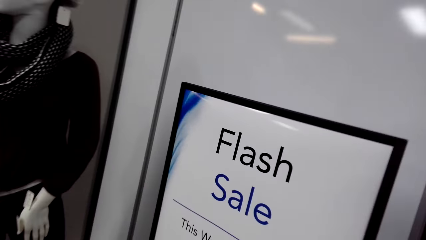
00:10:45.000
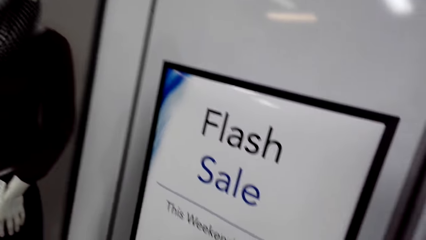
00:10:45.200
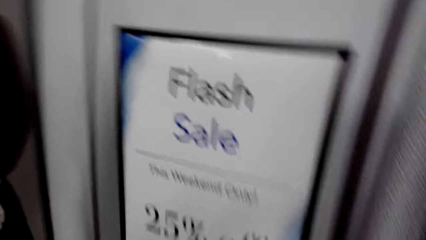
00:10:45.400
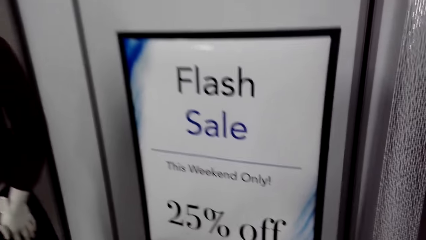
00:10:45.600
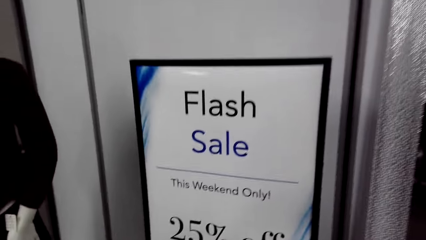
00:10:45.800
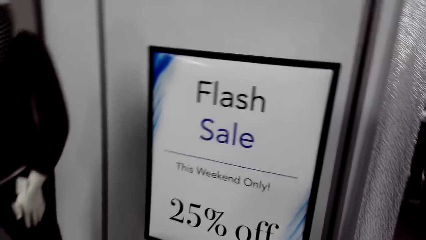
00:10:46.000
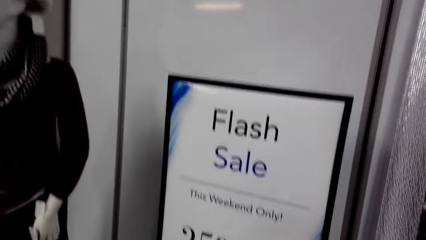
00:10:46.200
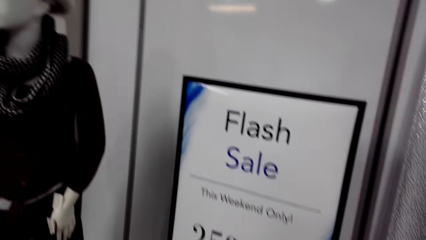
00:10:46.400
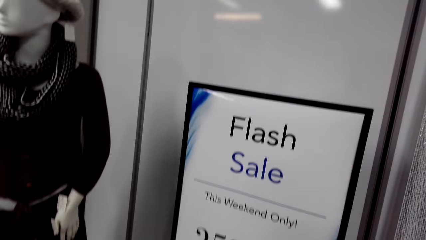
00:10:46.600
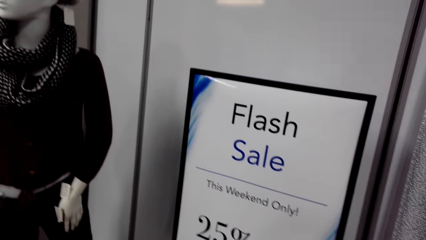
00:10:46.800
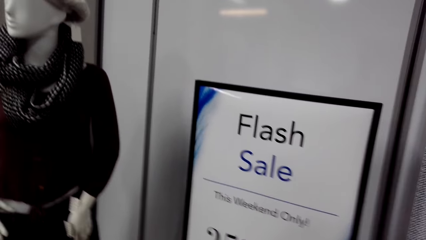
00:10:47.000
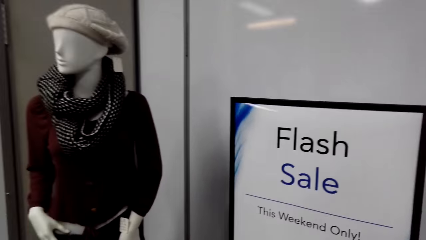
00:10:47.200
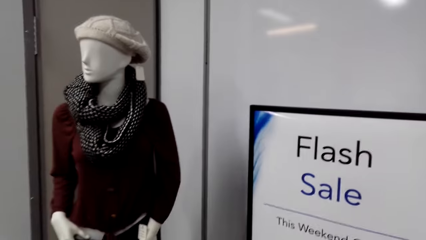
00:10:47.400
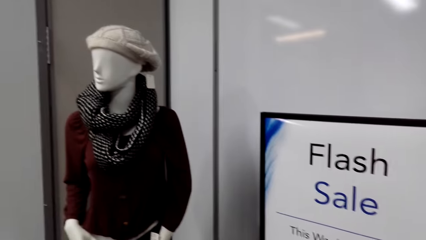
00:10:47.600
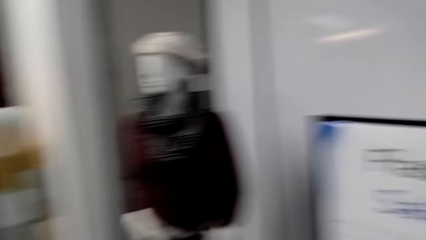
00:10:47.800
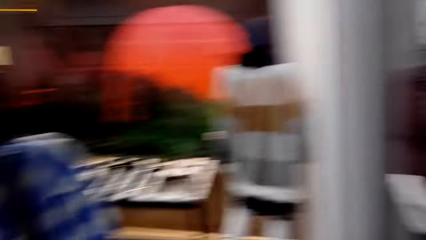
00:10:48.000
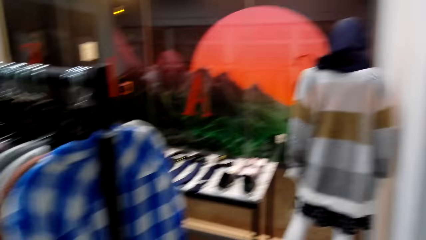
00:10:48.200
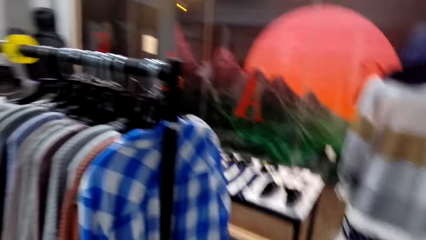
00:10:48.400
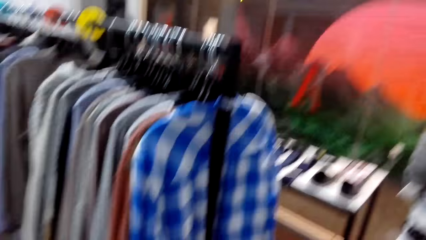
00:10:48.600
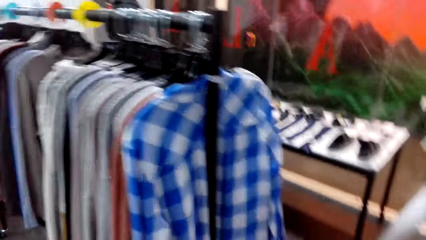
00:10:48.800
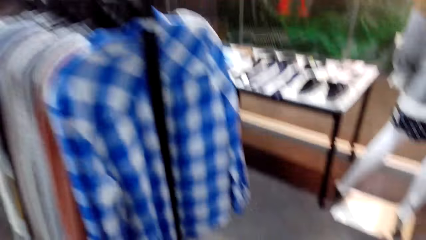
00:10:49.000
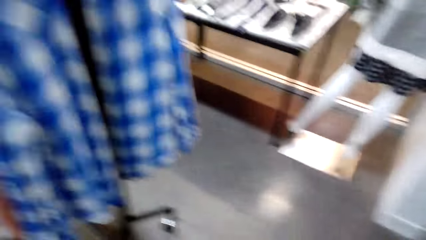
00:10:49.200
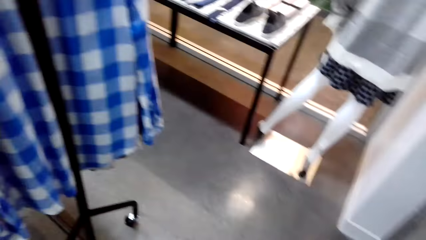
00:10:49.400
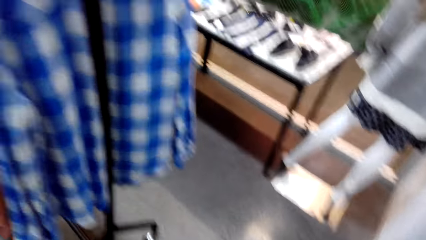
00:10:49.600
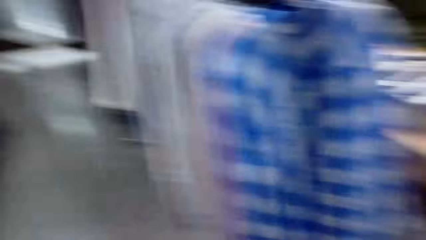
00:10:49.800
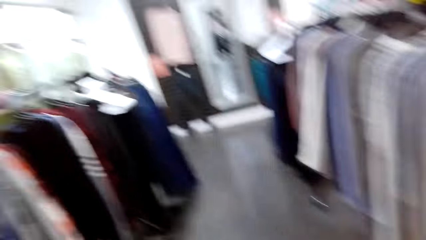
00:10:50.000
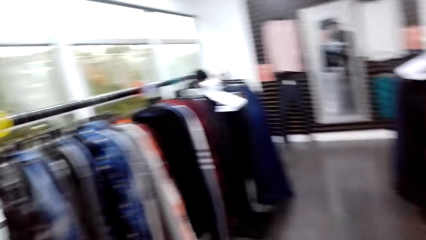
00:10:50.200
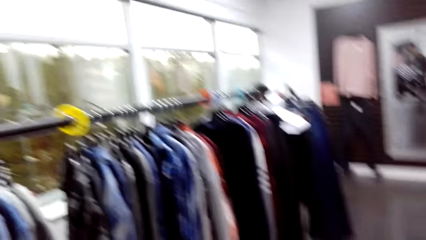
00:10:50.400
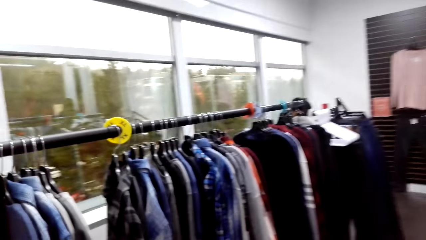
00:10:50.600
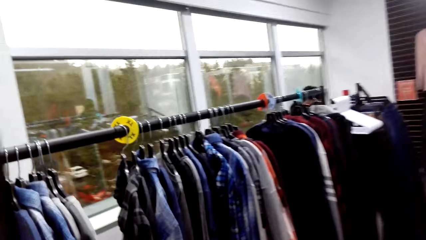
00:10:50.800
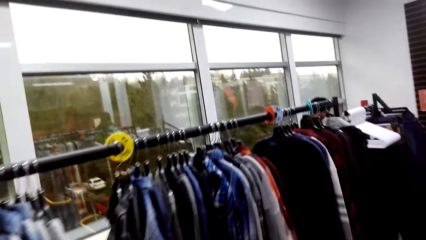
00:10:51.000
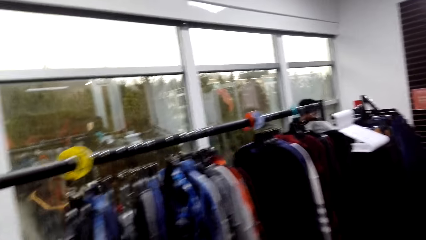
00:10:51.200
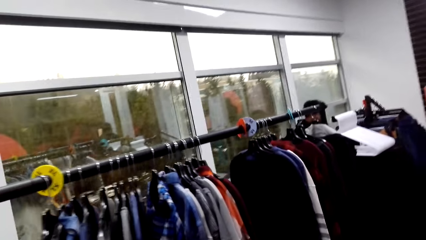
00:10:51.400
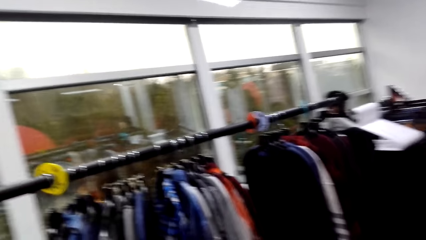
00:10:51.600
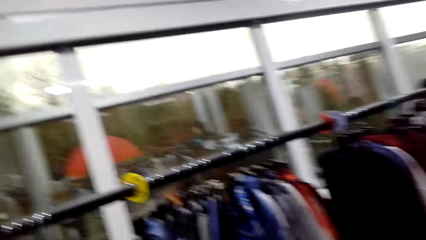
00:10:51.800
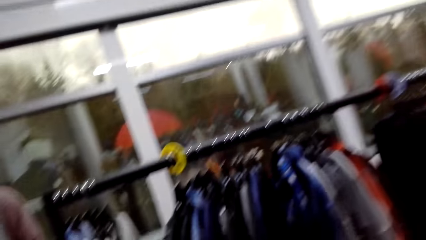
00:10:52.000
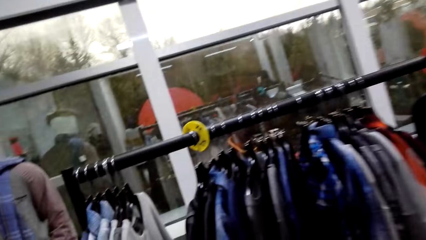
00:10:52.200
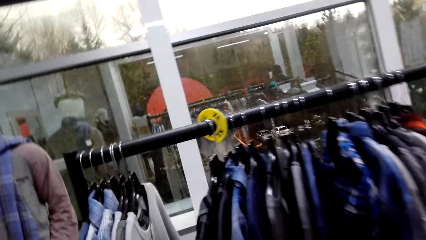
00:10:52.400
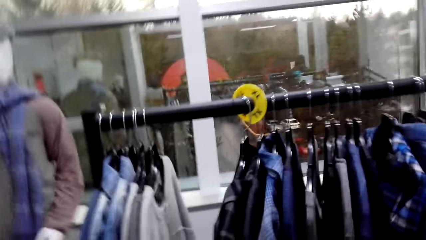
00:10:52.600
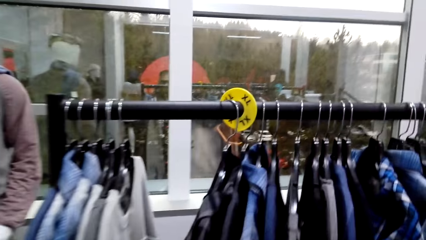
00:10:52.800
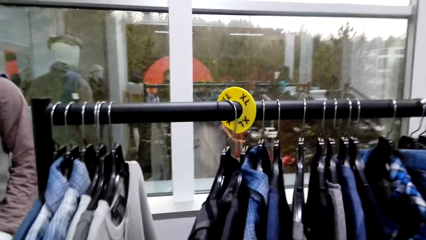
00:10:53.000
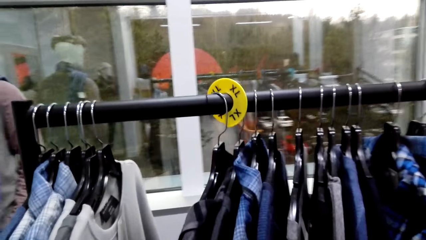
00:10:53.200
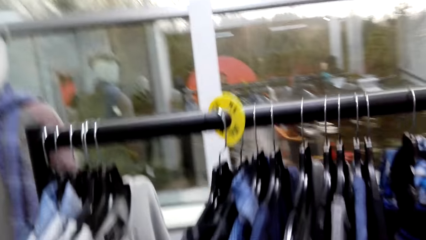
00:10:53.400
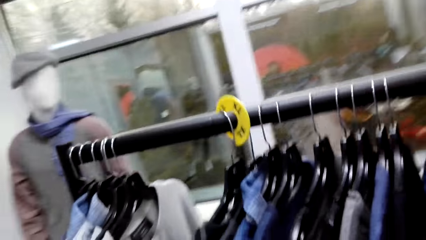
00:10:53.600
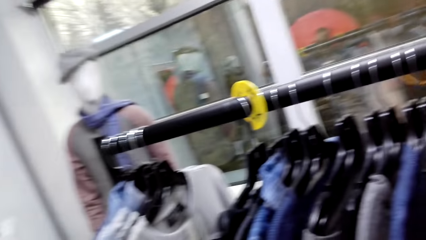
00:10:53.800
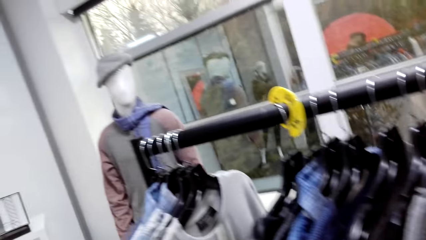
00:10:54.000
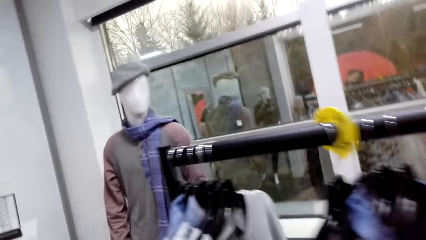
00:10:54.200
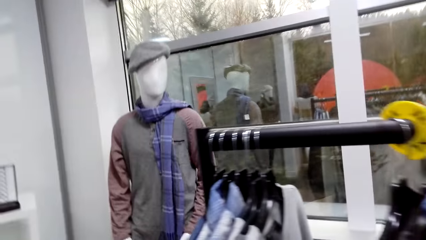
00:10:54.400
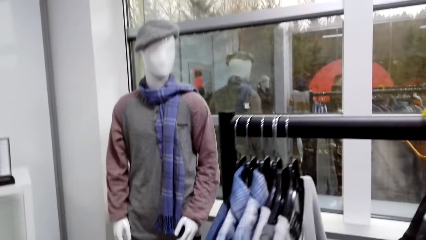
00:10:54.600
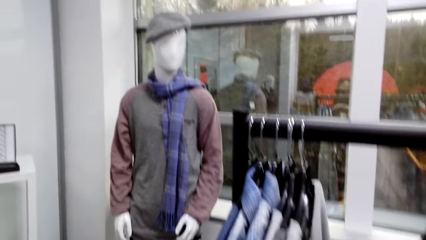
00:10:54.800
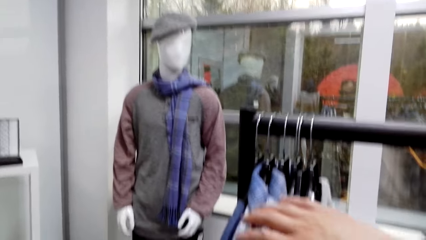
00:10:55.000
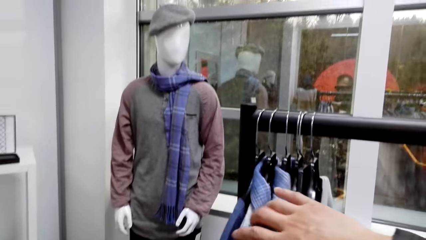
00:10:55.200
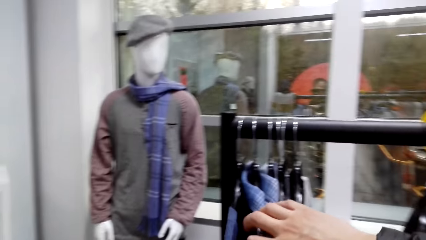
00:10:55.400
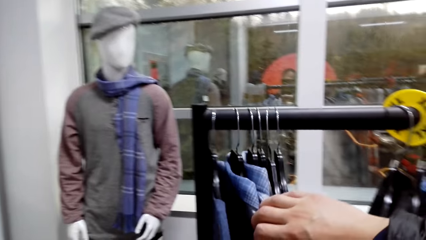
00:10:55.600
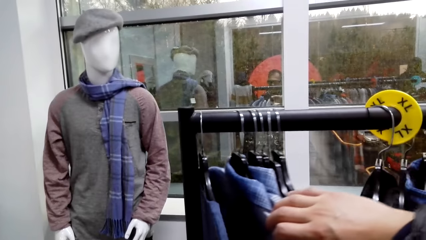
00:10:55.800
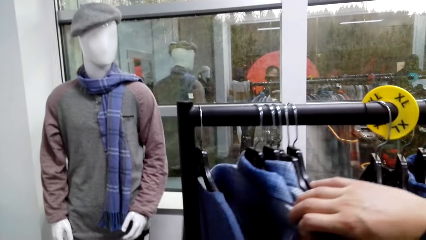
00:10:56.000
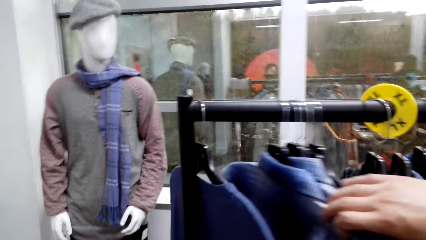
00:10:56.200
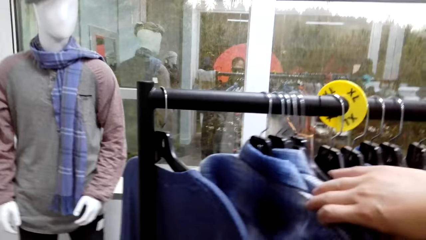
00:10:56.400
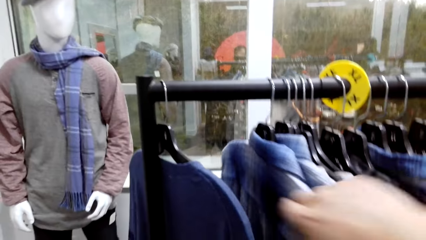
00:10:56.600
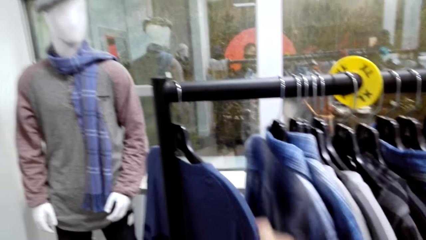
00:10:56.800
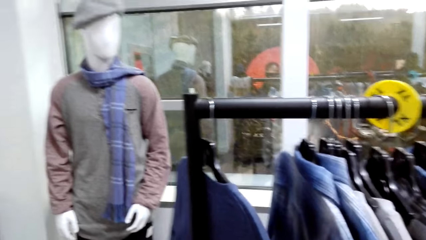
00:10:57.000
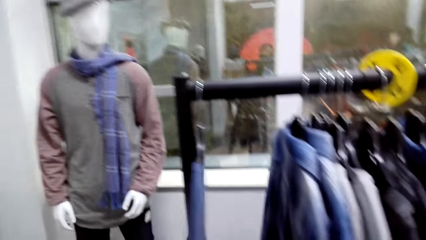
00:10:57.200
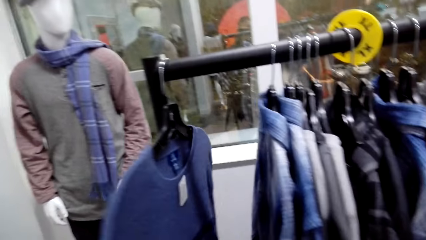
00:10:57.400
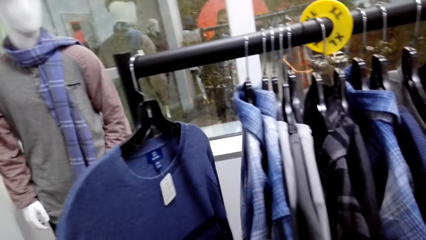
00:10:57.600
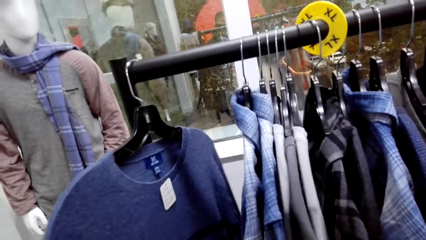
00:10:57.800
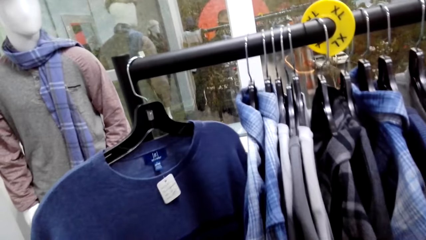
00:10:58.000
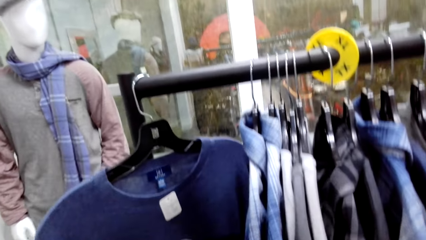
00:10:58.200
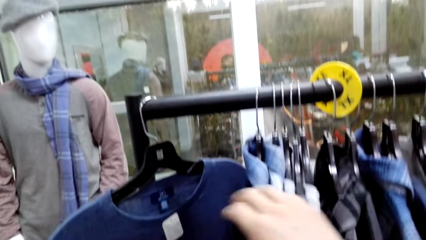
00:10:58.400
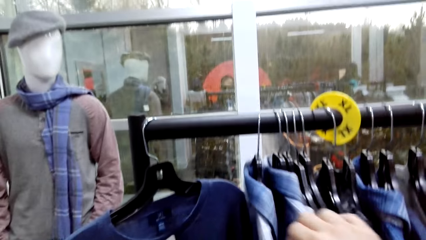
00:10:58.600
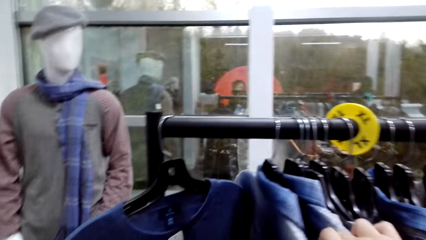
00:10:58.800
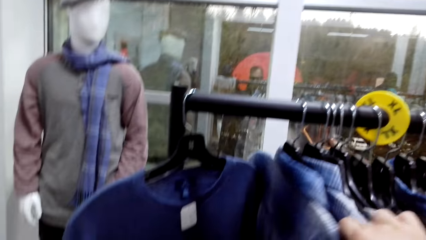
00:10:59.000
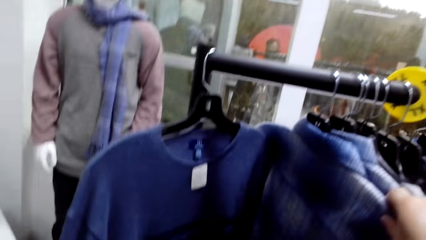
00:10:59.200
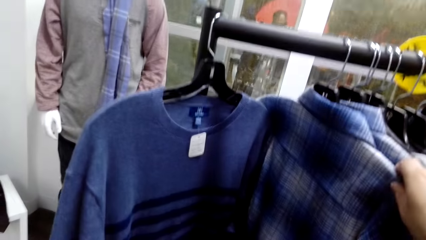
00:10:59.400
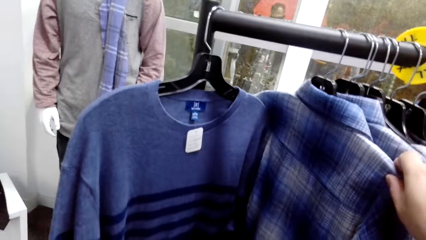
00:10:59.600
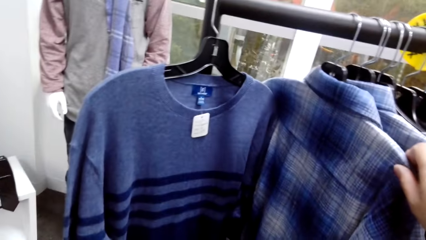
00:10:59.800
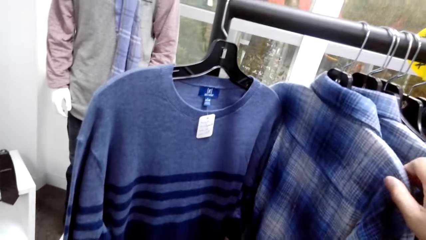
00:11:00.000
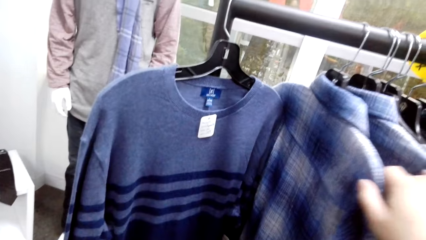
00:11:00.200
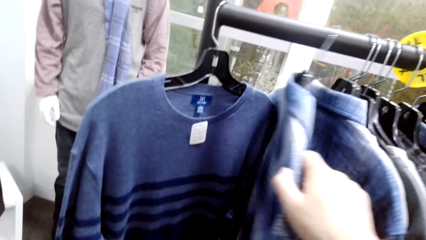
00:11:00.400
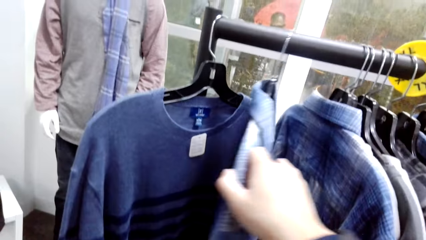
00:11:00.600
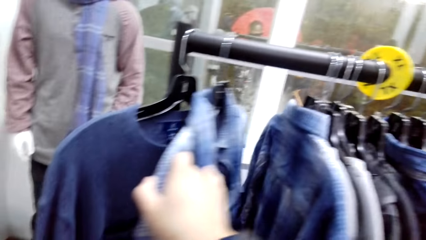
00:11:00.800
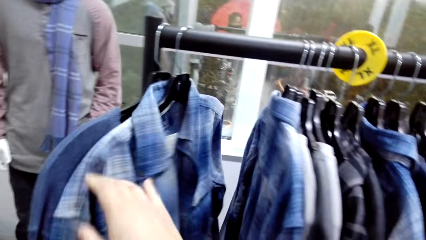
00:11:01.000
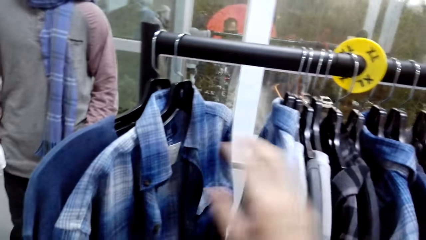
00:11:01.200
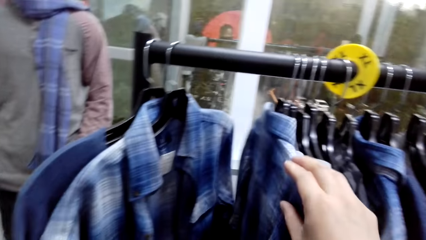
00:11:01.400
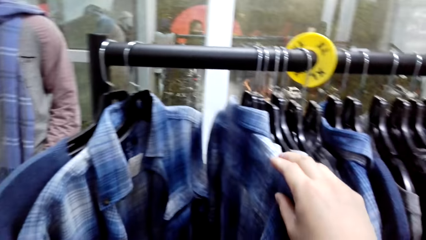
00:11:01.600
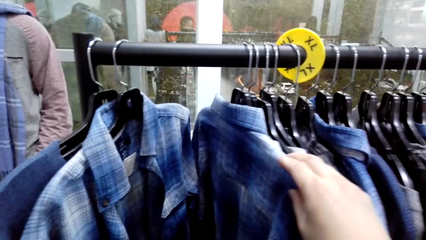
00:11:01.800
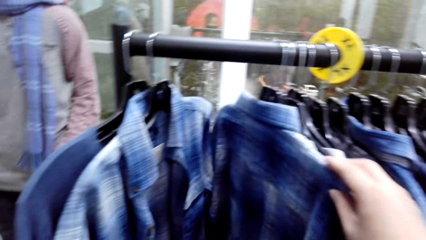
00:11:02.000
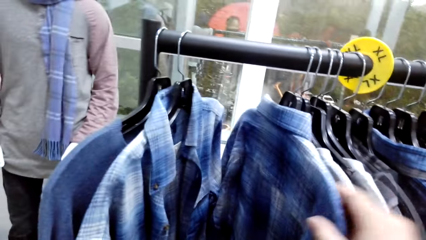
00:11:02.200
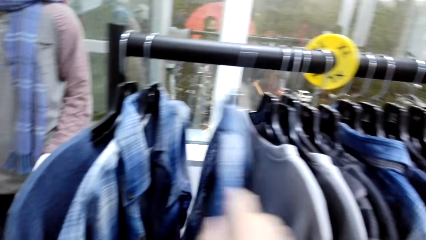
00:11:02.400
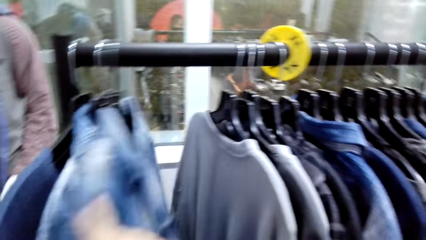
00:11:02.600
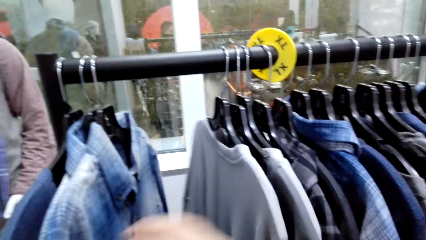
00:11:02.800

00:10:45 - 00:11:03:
The camera wearer looks around. They walk in the boutique. They move shirts on the clothing rail. They hold a sweatshirt. They hold a shirt. They move the shirt on the clothing rail.
